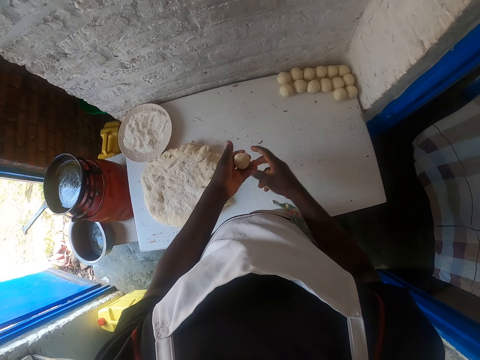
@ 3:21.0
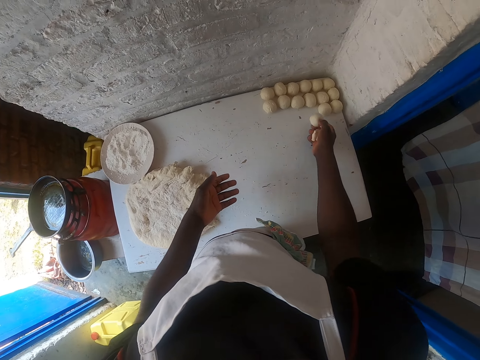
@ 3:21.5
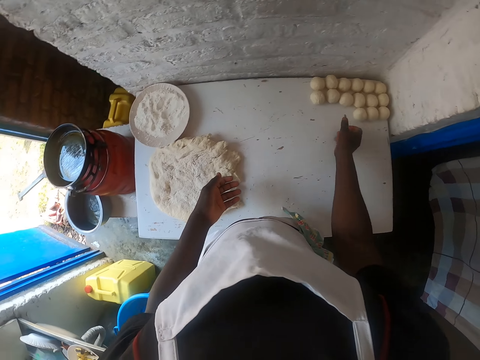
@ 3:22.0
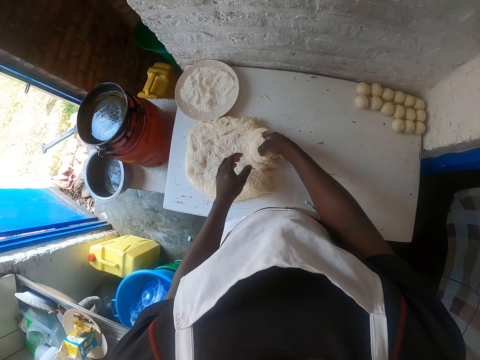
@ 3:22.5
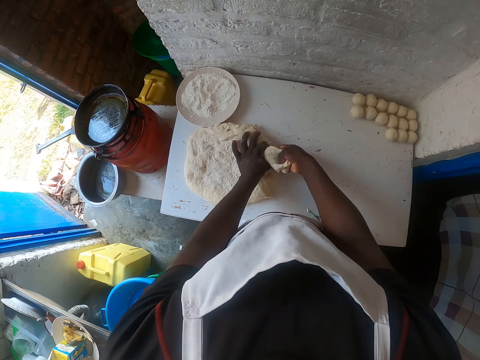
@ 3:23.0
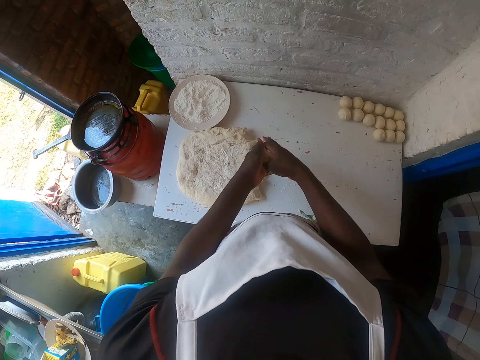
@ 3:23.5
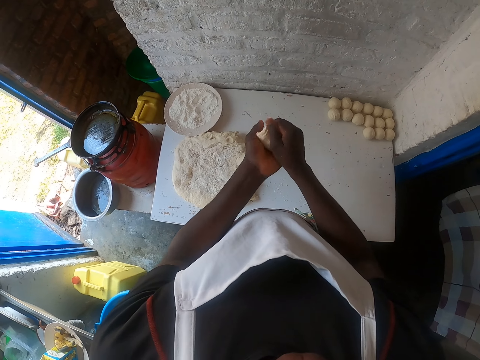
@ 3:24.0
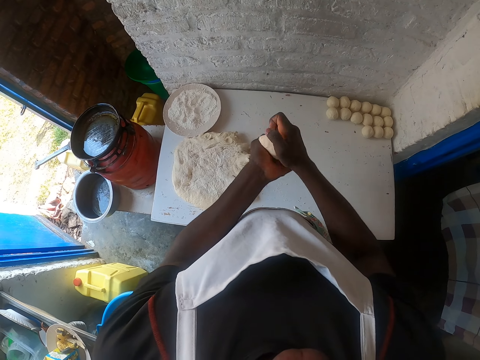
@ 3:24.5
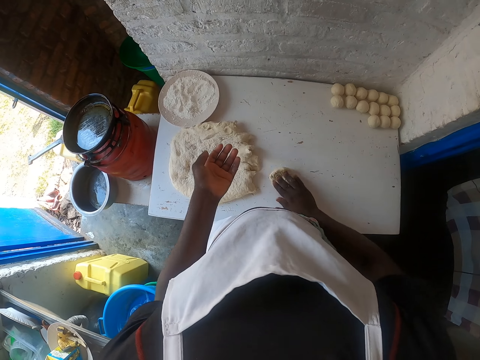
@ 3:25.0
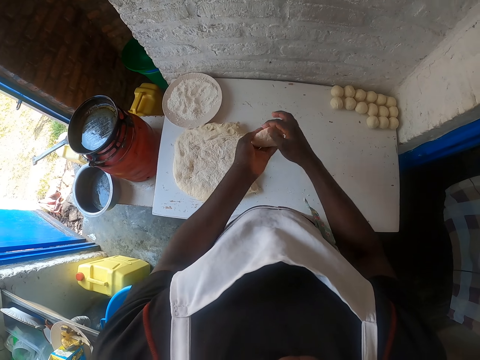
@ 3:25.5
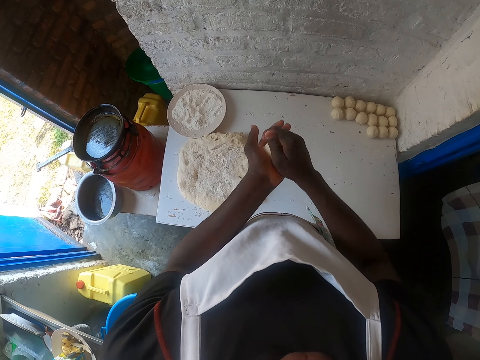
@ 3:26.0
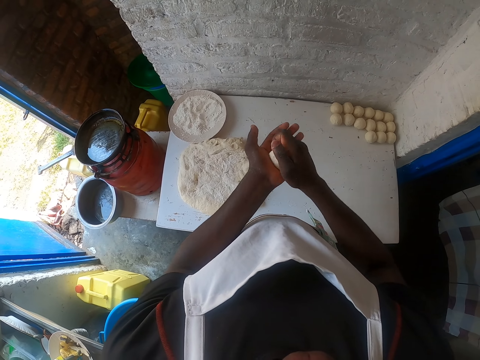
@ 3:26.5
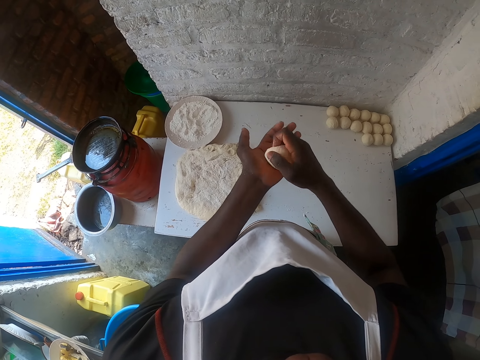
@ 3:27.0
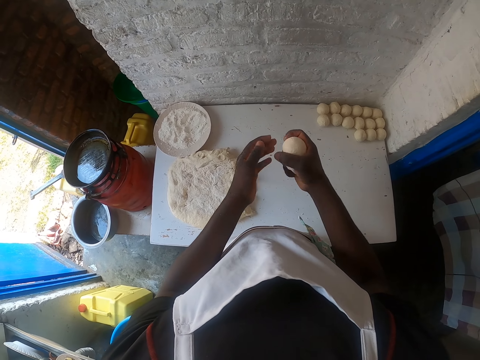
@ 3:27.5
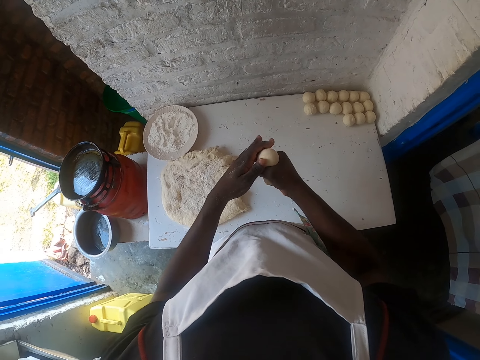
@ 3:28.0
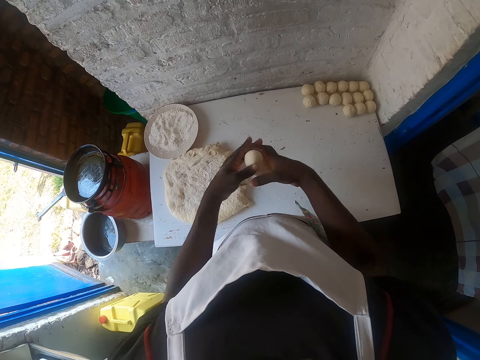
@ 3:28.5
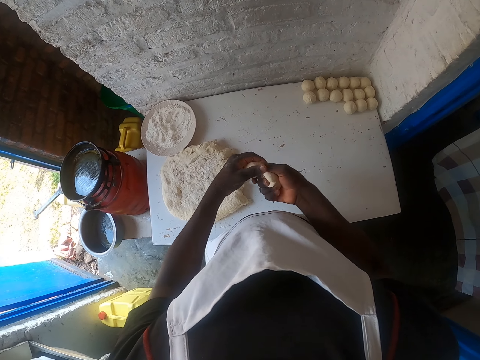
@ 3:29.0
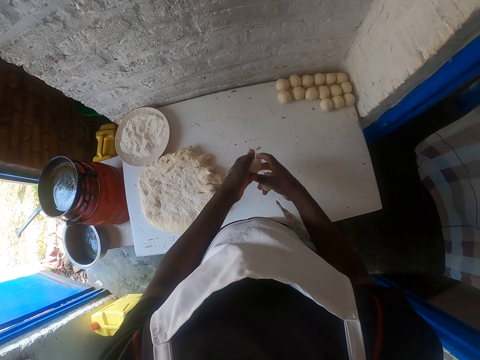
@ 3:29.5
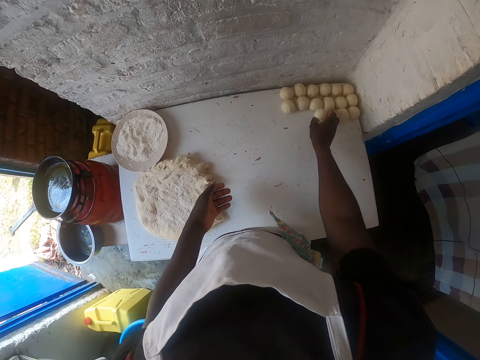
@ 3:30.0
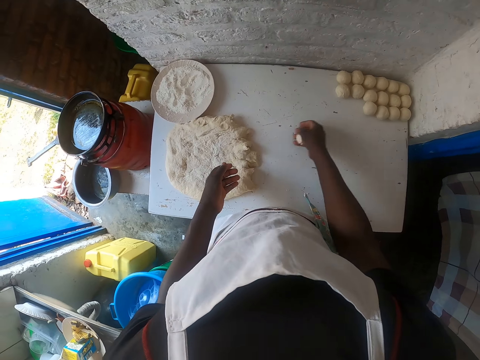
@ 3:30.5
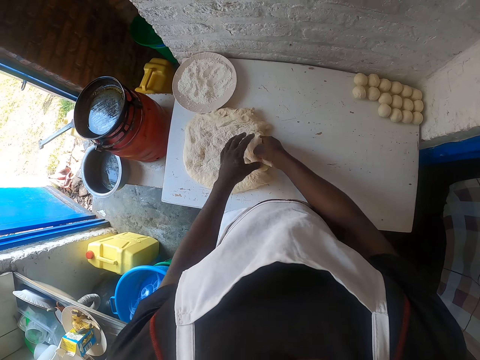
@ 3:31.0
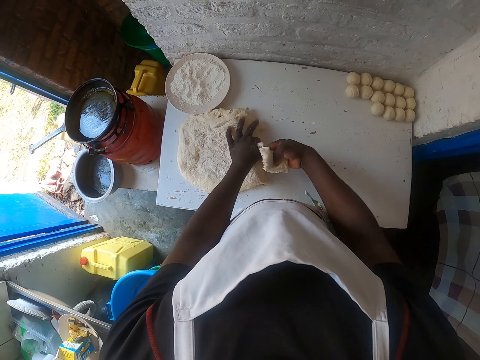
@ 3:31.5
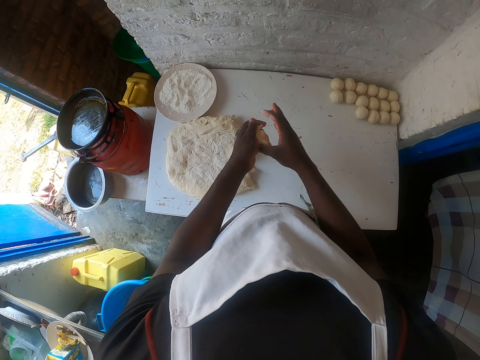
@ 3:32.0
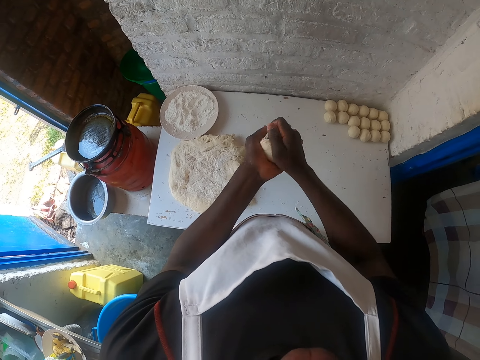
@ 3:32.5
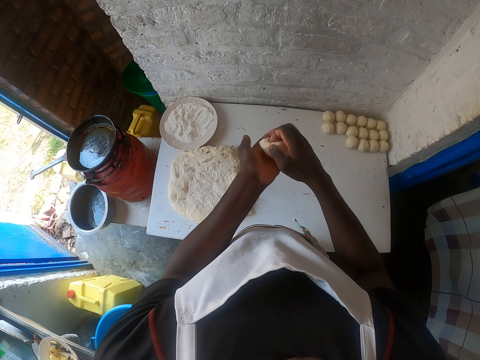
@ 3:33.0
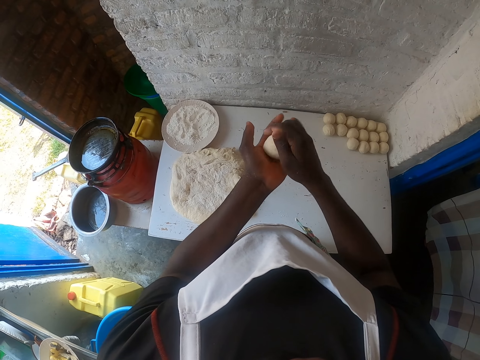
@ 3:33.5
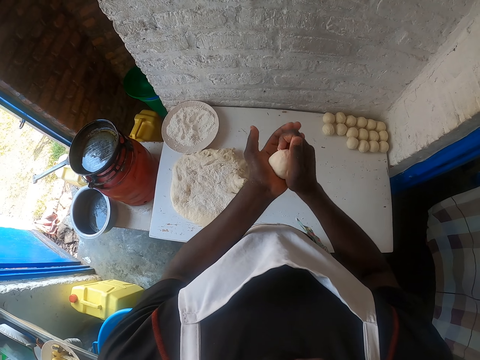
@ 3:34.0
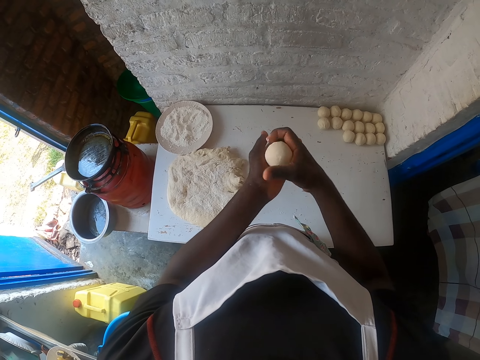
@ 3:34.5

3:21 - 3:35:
The camera wearer puts the dough ball on the table. He cuts the dough with both hands. He rolls the dough on his hands with both hands. He makes a dough ball and cuts the dough from the hand. He puts the dough ball on the table. He cuts the dough with both hands. He rolls the dough on his hands with both hands.

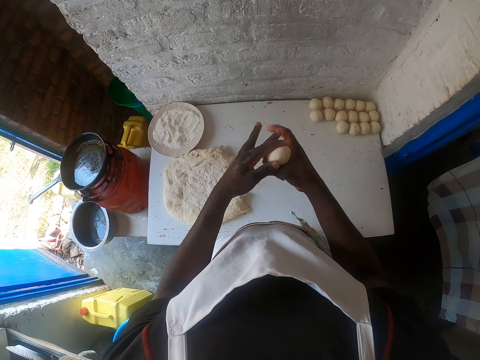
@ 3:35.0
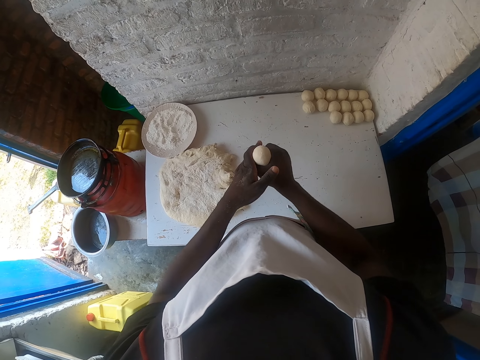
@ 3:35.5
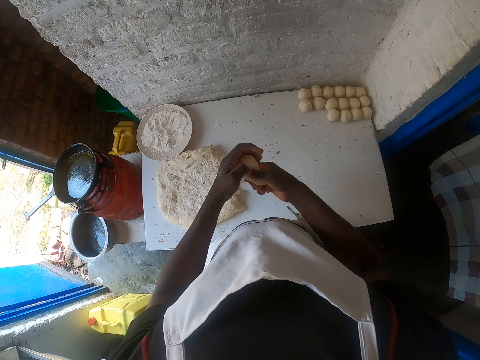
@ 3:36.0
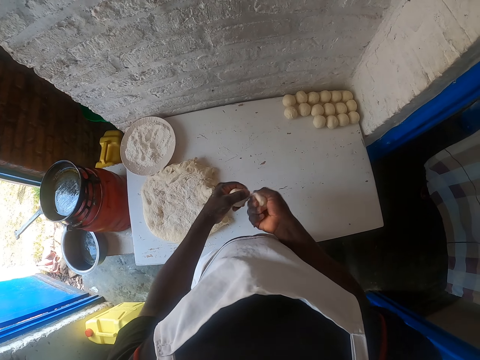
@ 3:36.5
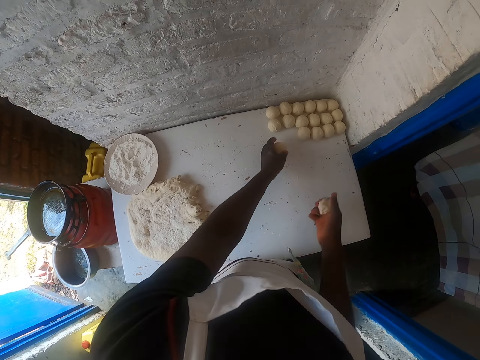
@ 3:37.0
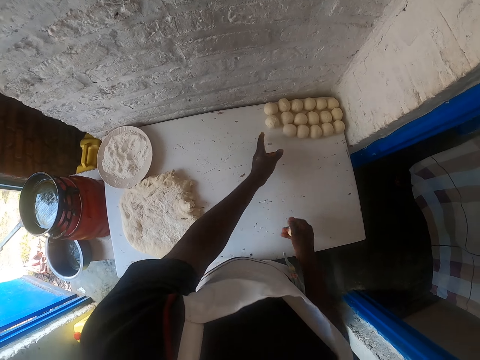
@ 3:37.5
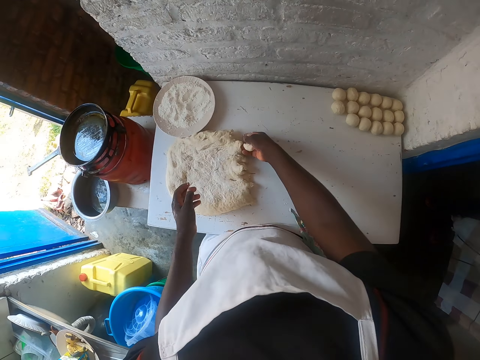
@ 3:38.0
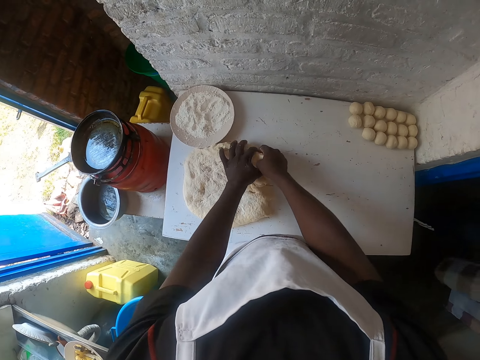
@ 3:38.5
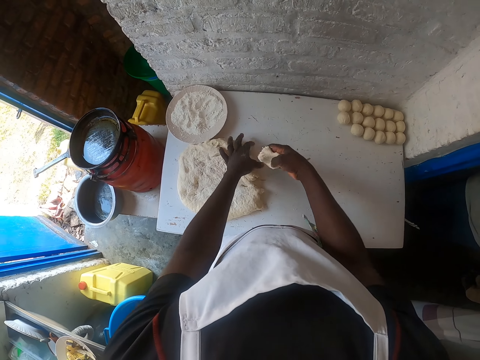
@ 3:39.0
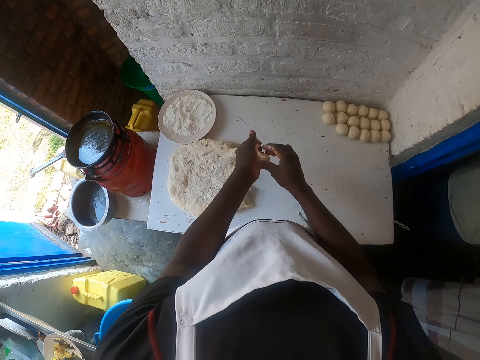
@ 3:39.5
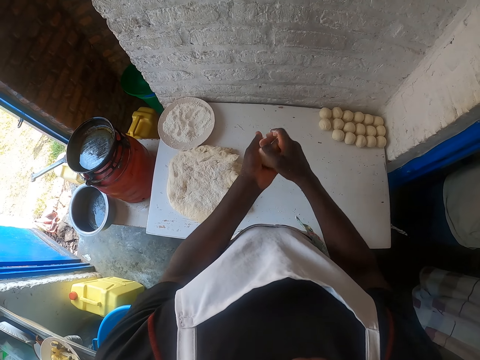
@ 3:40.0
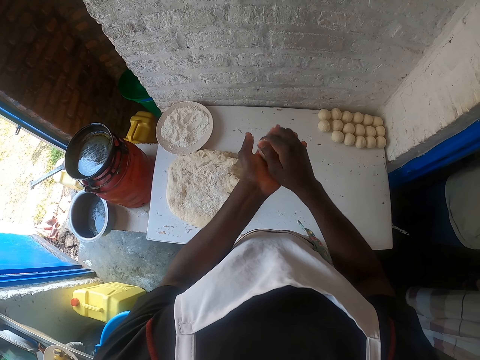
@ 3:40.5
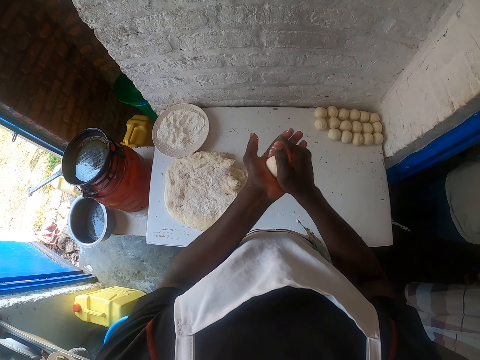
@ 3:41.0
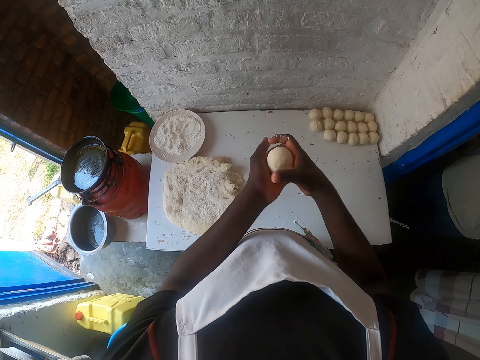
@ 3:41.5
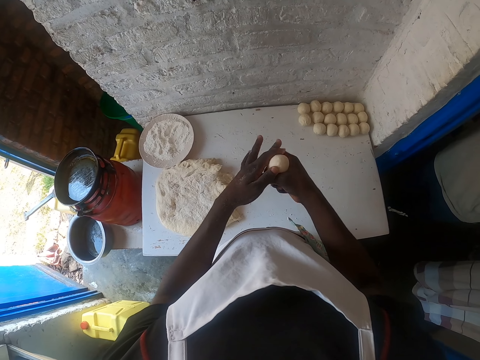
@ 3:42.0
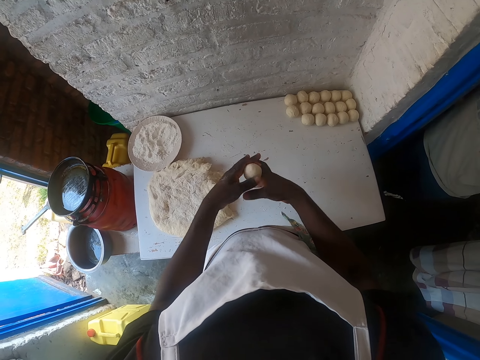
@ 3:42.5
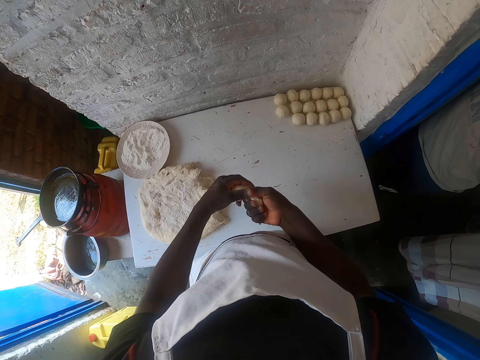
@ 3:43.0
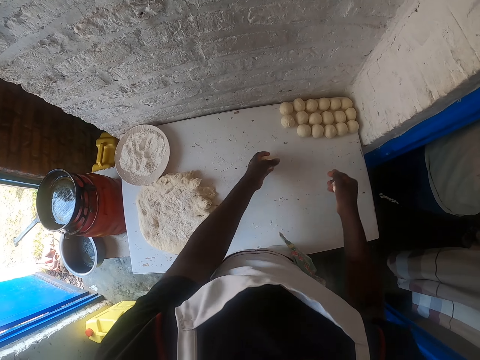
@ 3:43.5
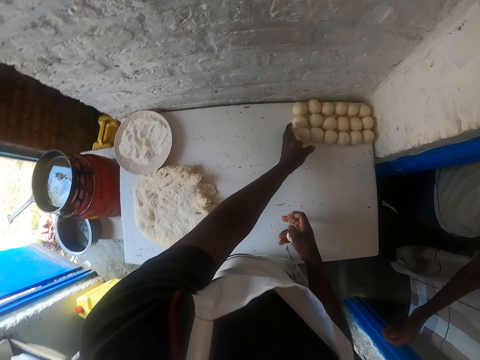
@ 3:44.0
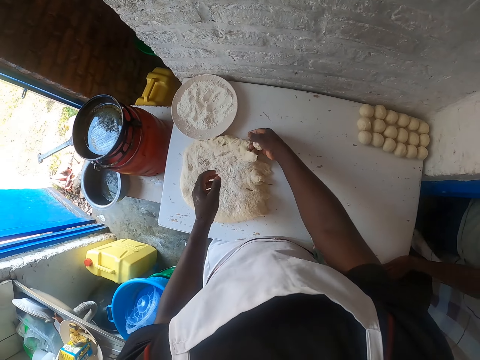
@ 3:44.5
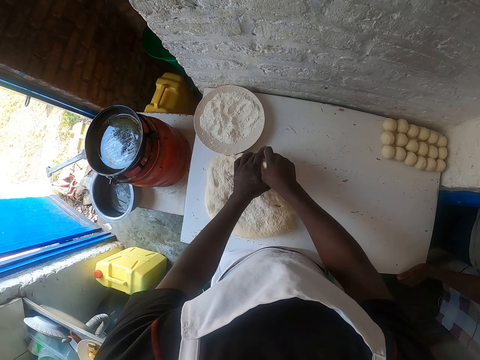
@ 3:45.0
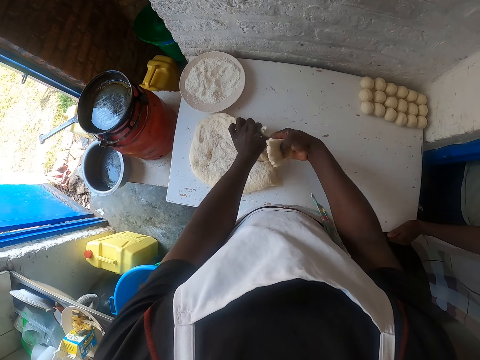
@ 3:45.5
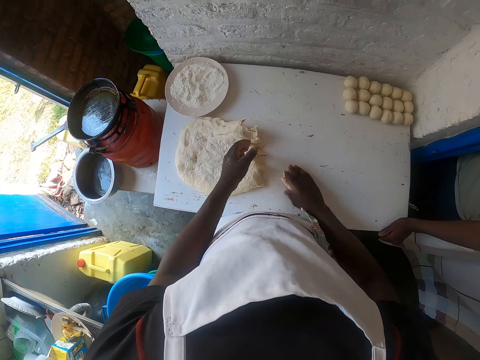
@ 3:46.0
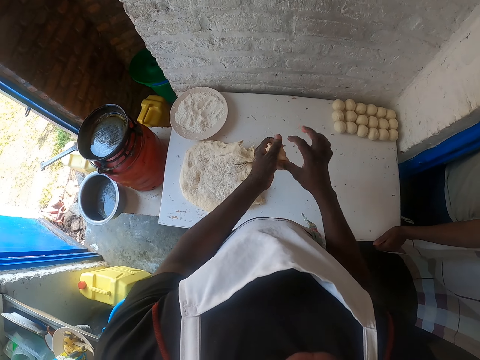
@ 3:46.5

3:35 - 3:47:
The camera wearer cuts dough from the hand and makes a dough ball. He puts the dough ball on the table. He cuts the dough with both hands. He rolls the dough on his hands with both hands. He cuts the dough from the hand and makes a dough ball. He puts the dough ball on the table. He cuts the dough with both hands. He rolls the dough on his hands.
